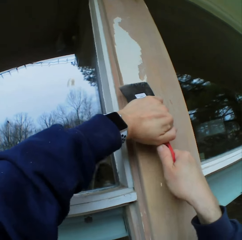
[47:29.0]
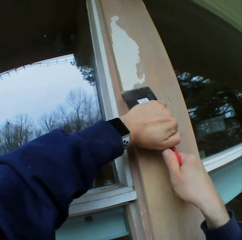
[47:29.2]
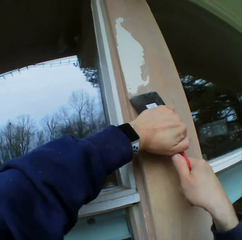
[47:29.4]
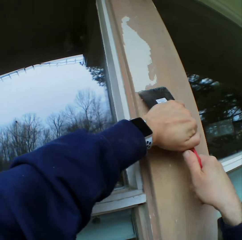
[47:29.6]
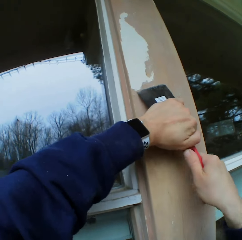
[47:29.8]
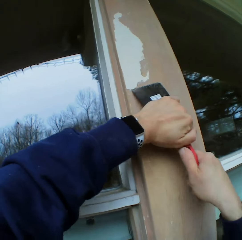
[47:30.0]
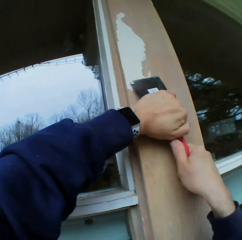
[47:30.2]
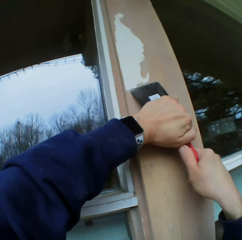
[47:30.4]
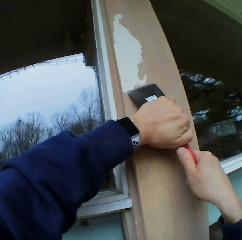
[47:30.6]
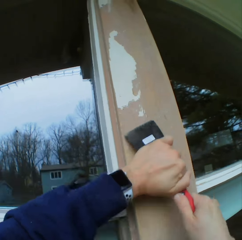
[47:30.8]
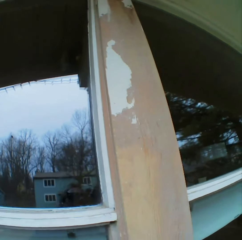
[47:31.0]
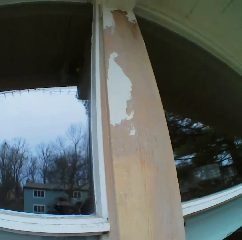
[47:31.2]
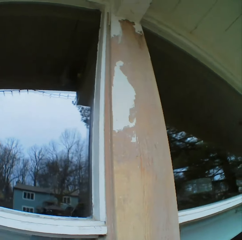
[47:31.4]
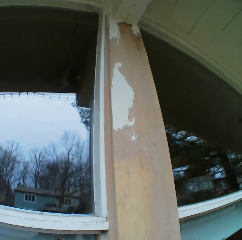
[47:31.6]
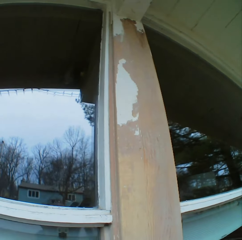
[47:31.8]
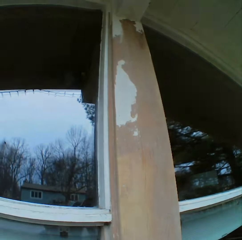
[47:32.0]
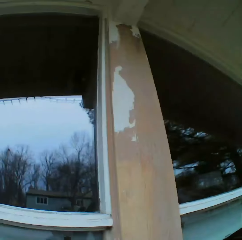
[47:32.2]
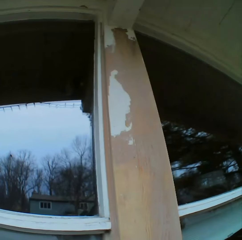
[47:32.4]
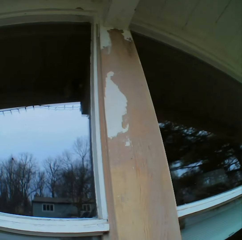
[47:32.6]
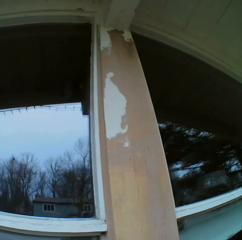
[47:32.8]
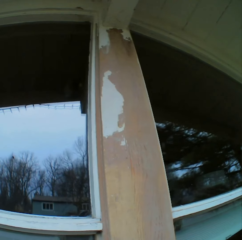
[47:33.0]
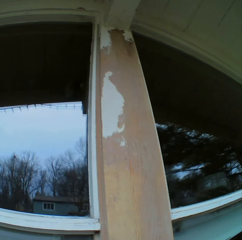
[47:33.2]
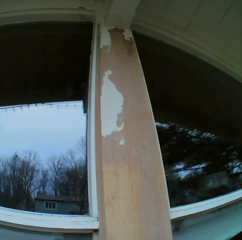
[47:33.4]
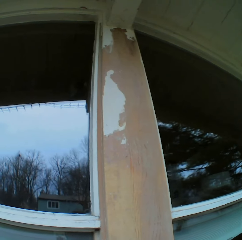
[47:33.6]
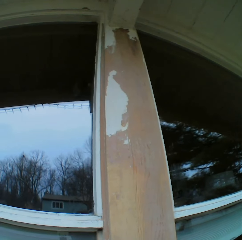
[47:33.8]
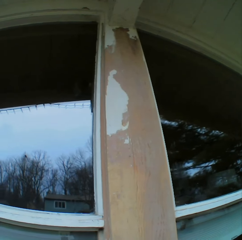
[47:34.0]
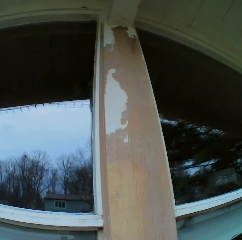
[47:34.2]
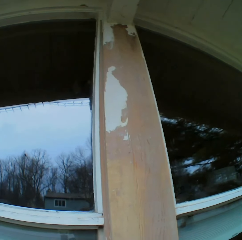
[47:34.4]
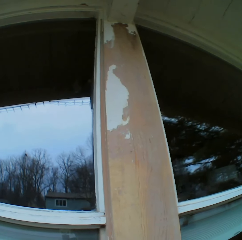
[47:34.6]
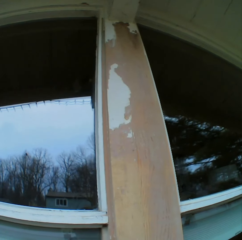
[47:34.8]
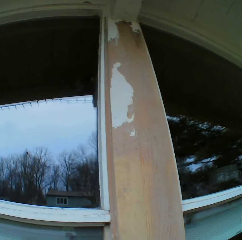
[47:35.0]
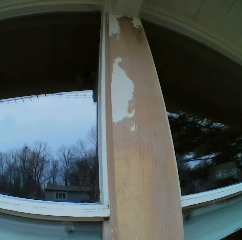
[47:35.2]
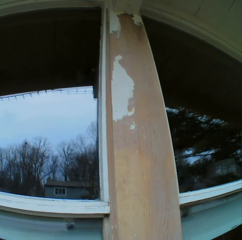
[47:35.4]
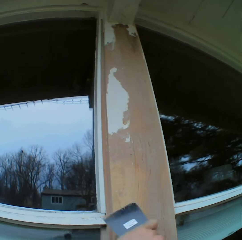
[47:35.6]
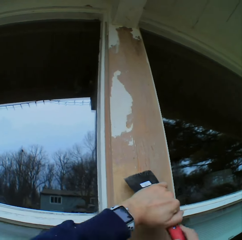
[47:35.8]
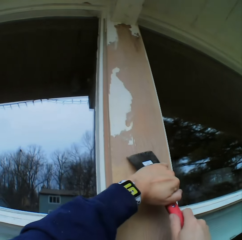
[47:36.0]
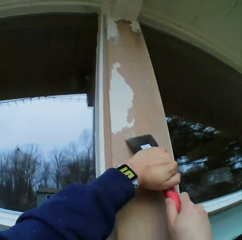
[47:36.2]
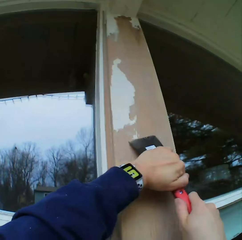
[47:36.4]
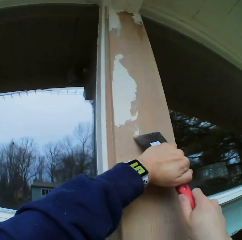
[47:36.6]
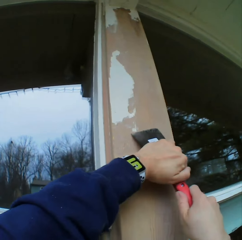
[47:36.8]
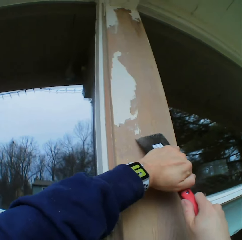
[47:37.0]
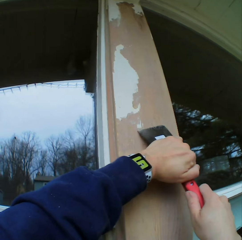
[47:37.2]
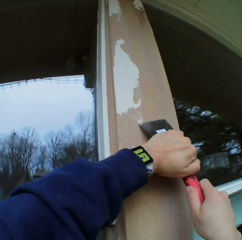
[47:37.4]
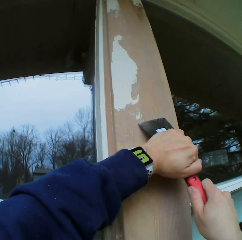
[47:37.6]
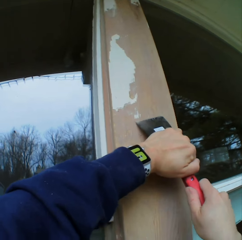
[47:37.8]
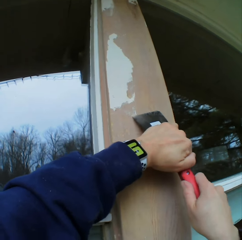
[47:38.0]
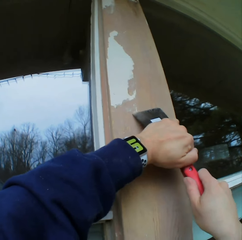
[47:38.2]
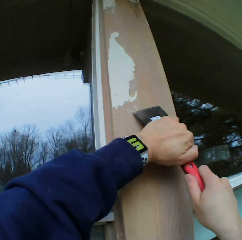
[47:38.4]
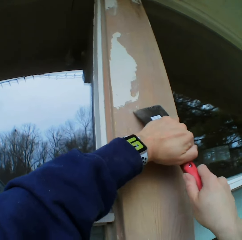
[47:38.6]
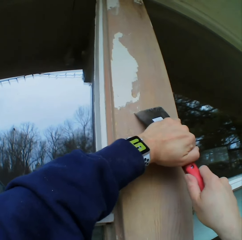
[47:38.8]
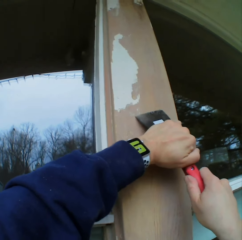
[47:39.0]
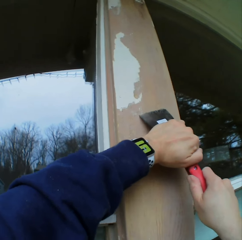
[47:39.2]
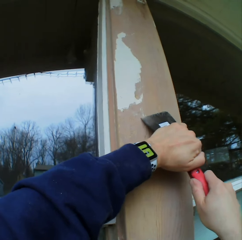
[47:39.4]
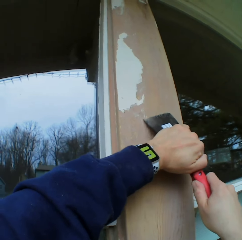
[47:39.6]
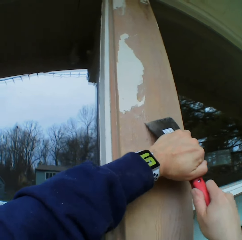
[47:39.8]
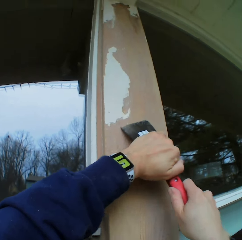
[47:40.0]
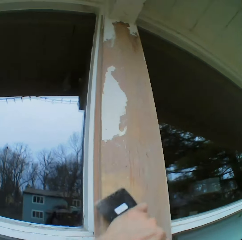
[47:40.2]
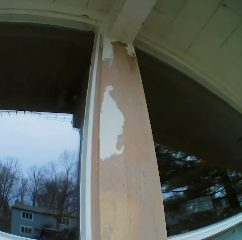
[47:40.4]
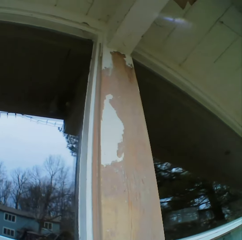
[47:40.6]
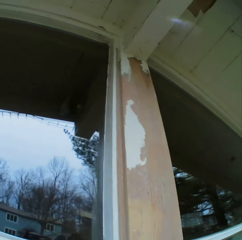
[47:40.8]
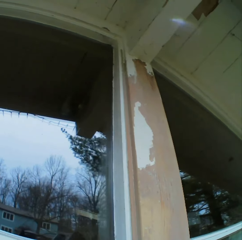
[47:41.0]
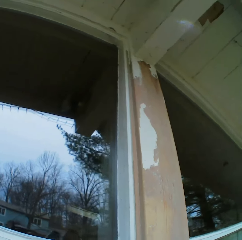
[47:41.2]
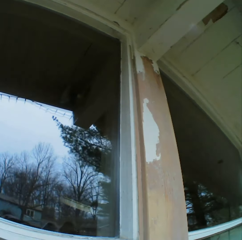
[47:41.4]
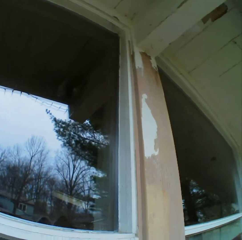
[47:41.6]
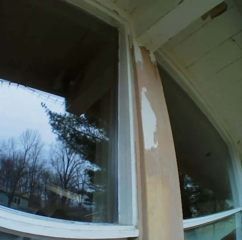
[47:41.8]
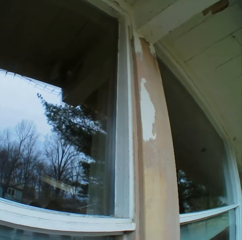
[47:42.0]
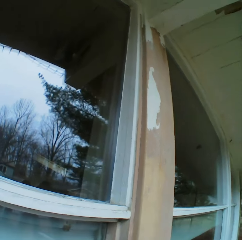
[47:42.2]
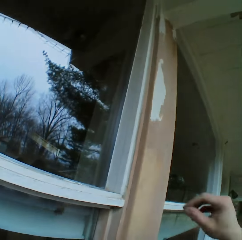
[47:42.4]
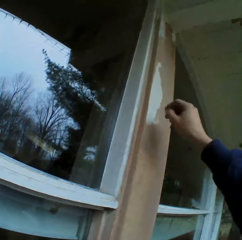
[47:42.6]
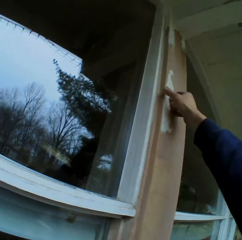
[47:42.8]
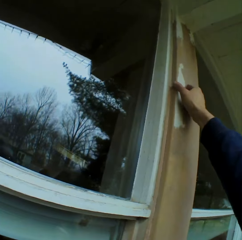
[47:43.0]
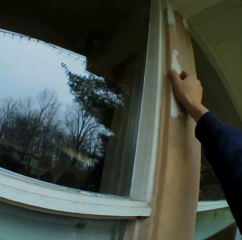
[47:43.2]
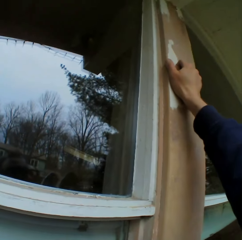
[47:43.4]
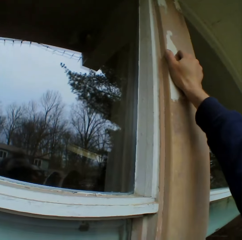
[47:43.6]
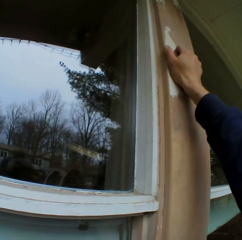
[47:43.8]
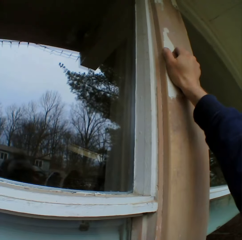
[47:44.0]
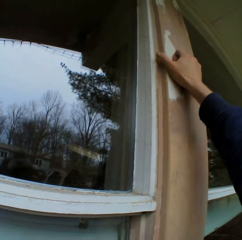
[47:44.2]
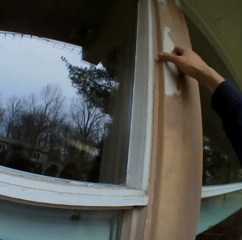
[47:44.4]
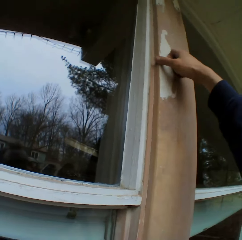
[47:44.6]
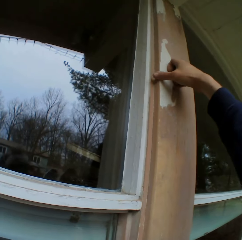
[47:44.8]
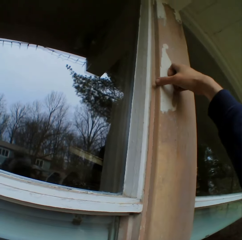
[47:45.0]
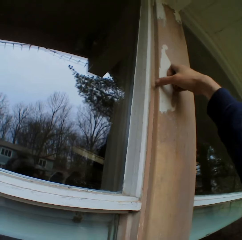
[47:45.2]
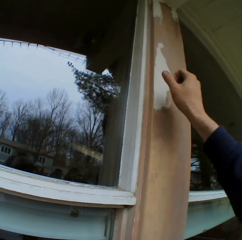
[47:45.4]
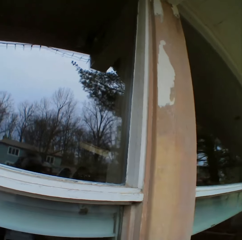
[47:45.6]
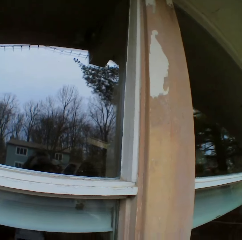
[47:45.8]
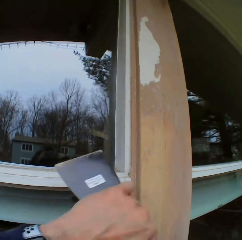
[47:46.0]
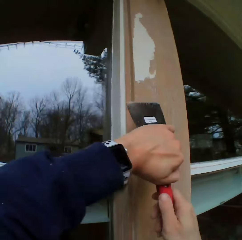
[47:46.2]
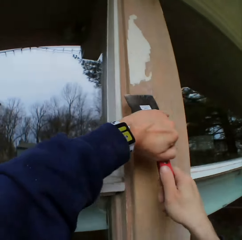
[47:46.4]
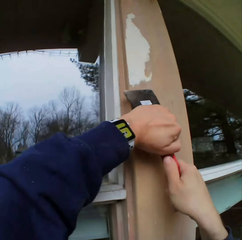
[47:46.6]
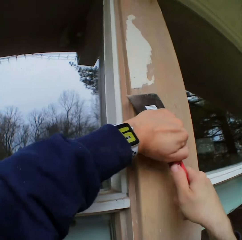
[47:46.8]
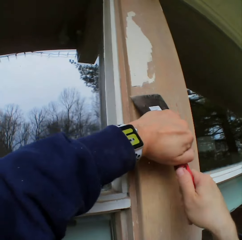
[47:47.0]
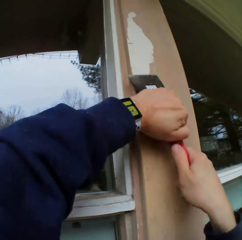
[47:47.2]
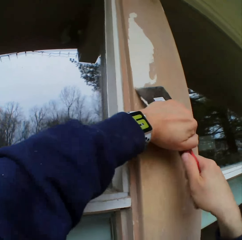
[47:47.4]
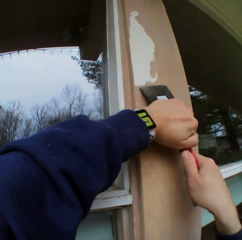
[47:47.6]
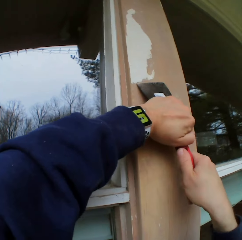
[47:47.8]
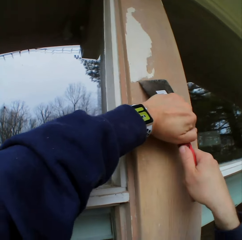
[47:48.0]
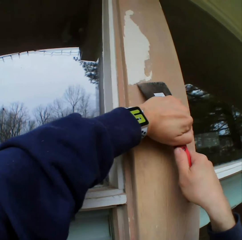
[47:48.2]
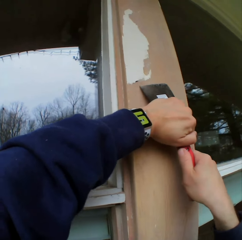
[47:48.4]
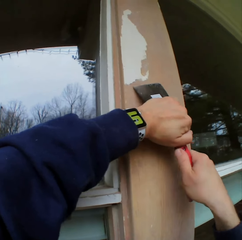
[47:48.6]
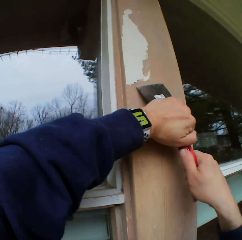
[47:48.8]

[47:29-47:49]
The camera wearer stares at the paint on the wooden bar. He holds the scraper. He removes the paint on the wooden bar with a chisel. He stares at the paint on the wooden bar. He holds the scraper. He squeezes the paint on the wooden bar with his hand. He places his hand on the wood surface. He removes the paint on the wooden bar with the chisel.

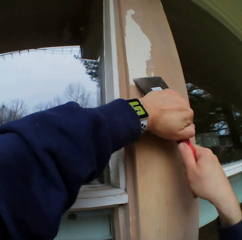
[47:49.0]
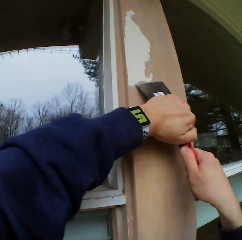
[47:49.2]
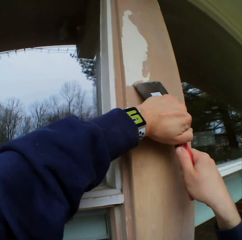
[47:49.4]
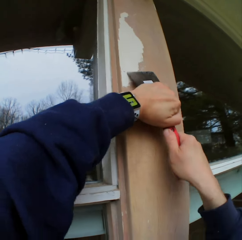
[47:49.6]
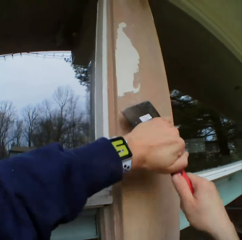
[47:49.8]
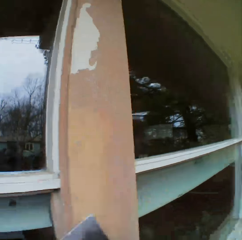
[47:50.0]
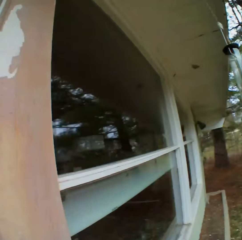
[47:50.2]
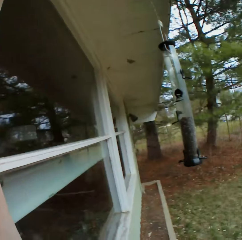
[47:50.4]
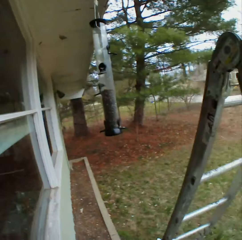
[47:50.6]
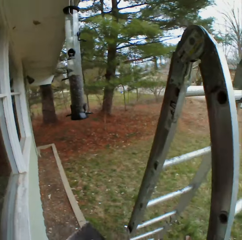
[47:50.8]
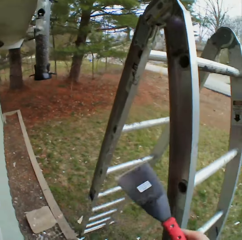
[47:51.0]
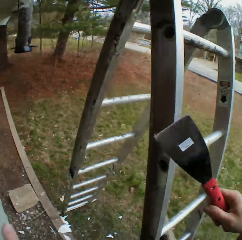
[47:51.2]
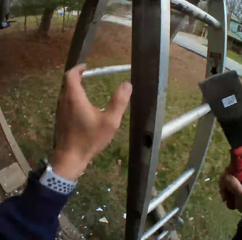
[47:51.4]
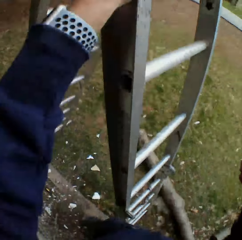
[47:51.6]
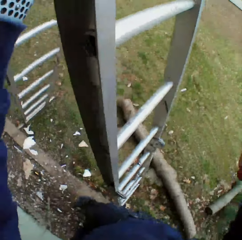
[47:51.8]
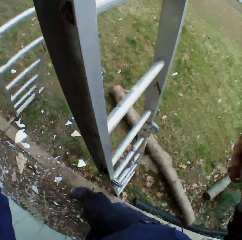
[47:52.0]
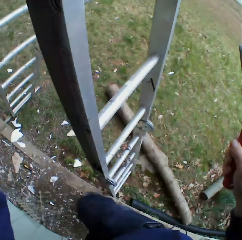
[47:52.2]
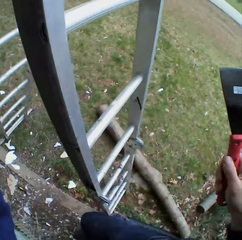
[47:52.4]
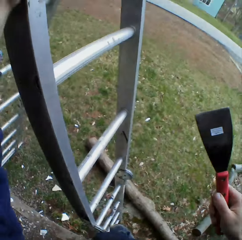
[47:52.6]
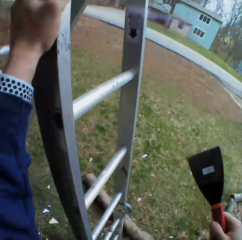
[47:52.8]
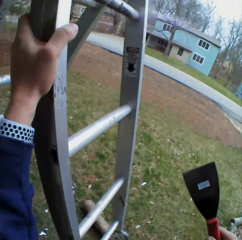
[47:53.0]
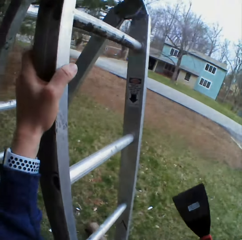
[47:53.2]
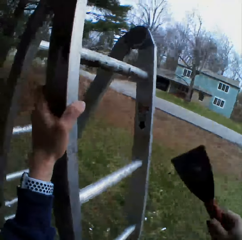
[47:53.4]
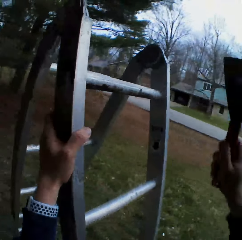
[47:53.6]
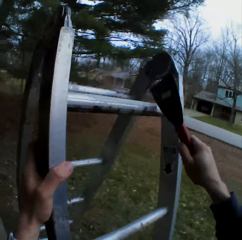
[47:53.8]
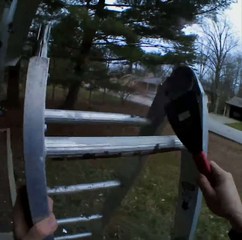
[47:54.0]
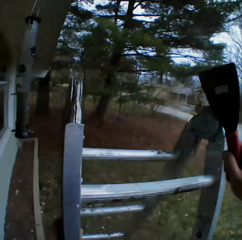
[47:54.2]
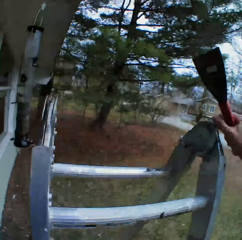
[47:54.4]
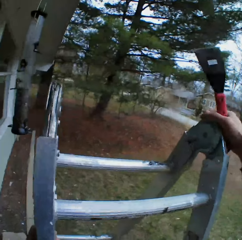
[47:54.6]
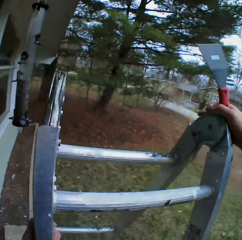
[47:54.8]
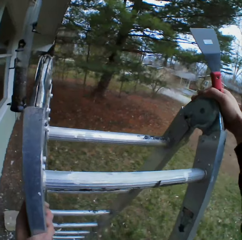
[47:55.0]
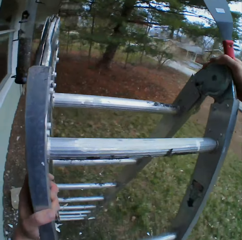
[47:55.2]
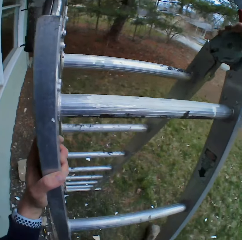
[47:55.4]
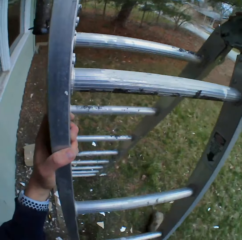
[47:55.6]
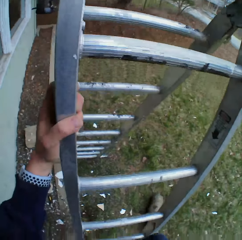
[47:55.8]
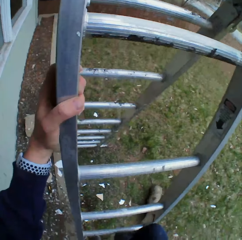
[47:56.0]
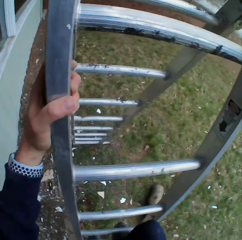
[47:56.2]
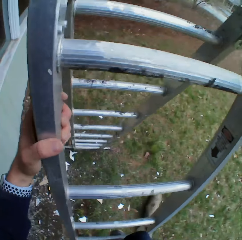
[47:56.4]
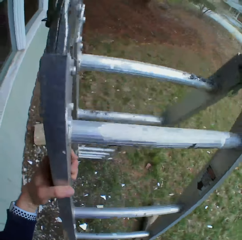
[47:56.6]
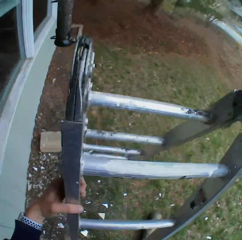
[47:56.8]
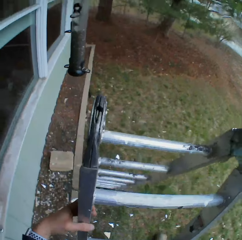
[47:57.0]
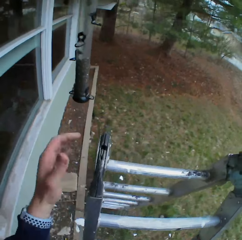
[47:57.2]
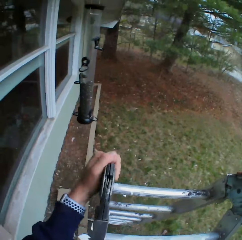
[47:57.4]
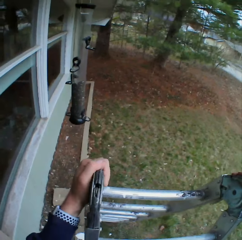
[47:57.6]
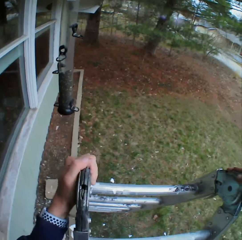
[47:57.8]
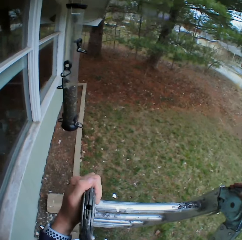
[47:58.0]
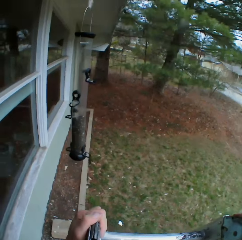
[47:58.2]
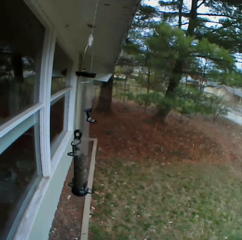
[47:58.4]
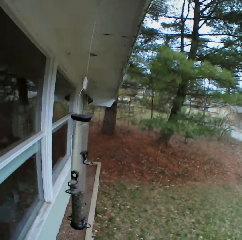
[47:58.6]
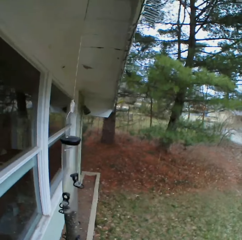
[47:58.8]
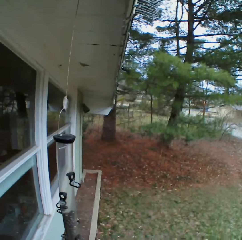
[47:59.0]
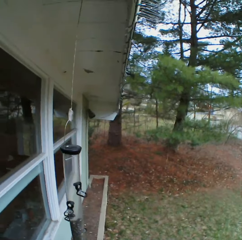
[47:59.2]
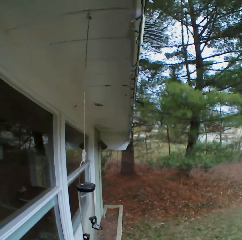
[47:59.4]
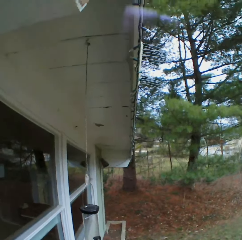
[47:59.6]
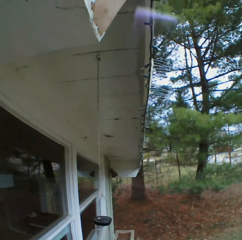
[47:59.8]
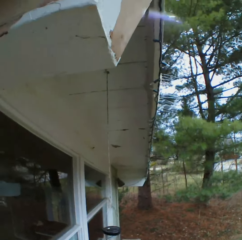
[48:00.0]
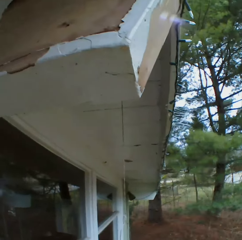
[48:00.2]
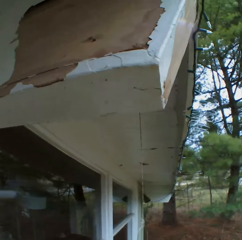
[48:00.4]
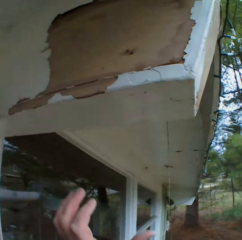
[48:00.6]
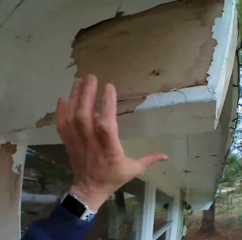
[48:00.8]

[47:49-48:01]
The camera wearer looks around. They hold the ladder. They hit the ladder with a chisel. They hold the ladder with both hands. They look around. They climb the ladder.
